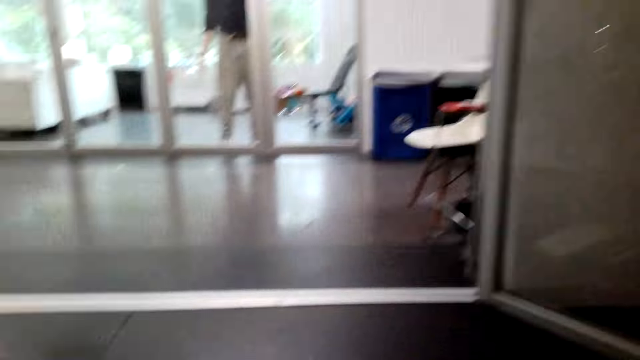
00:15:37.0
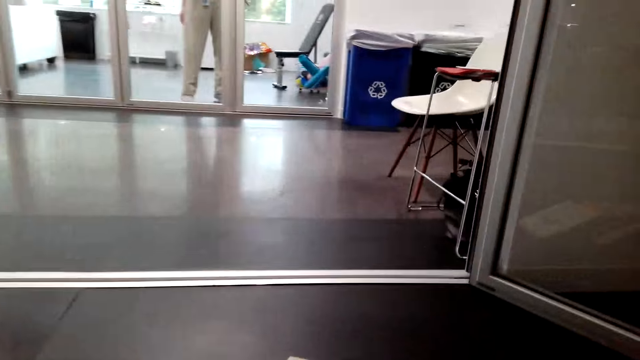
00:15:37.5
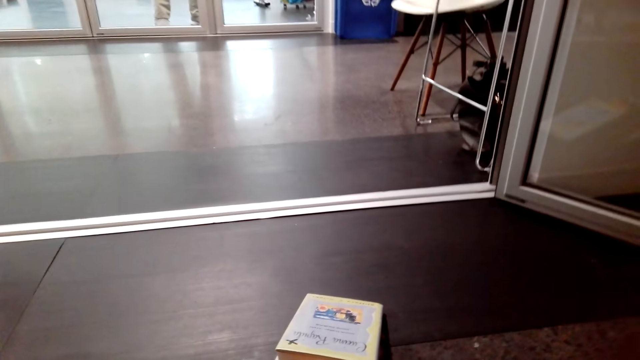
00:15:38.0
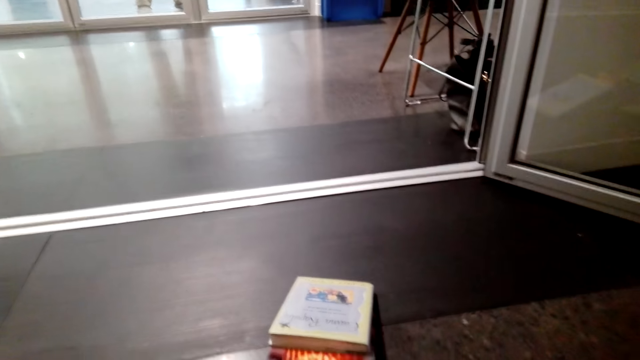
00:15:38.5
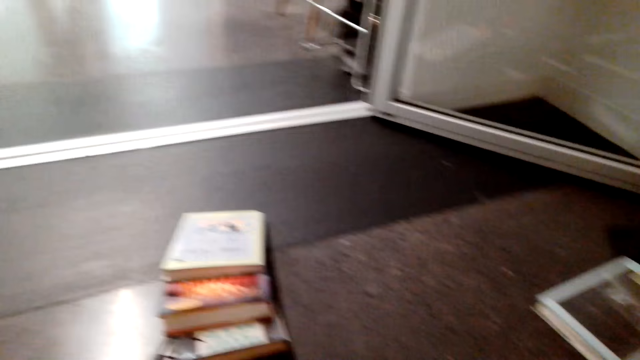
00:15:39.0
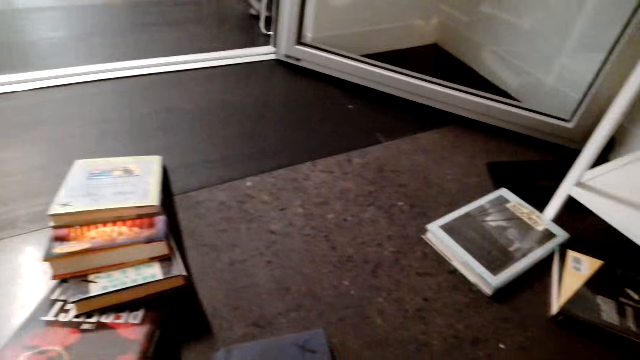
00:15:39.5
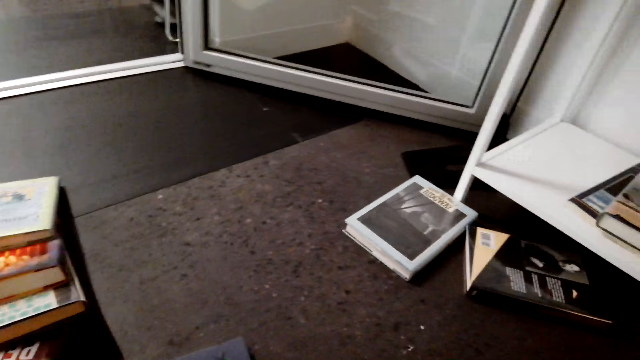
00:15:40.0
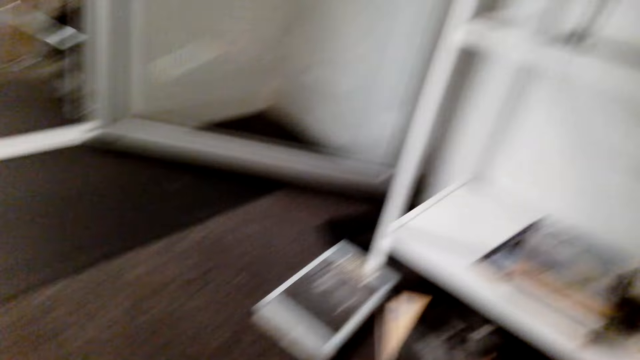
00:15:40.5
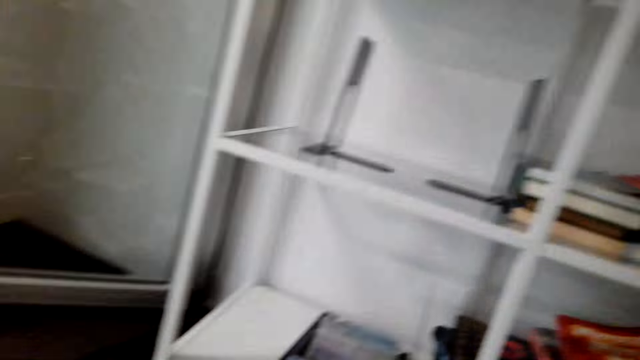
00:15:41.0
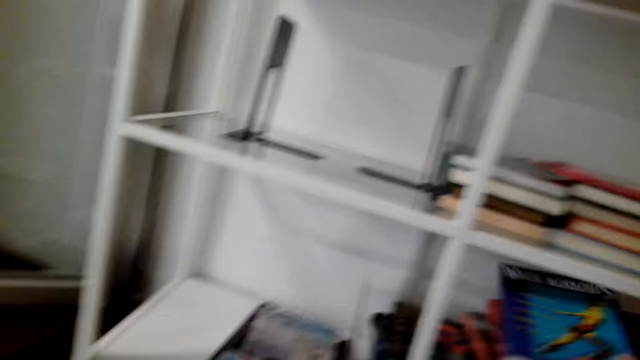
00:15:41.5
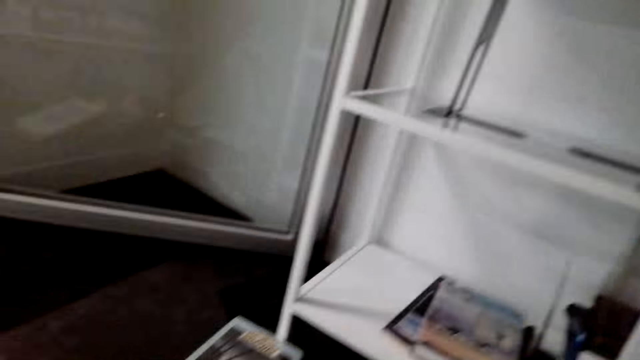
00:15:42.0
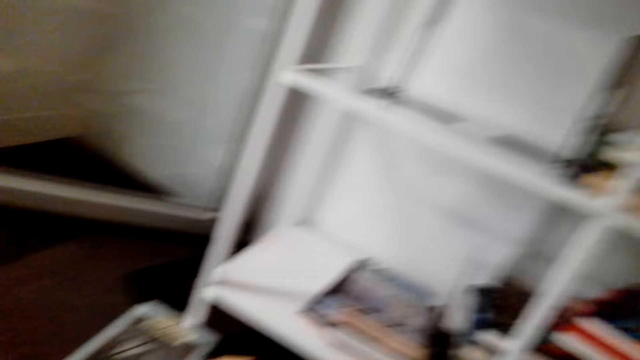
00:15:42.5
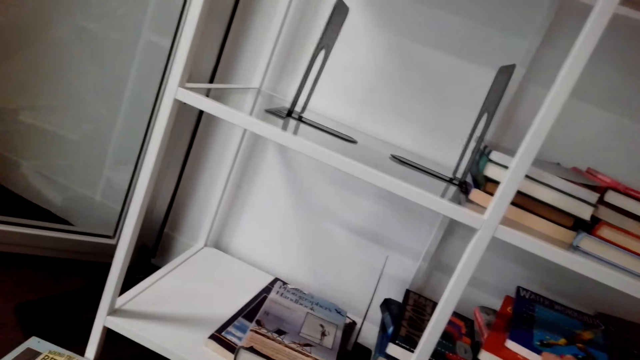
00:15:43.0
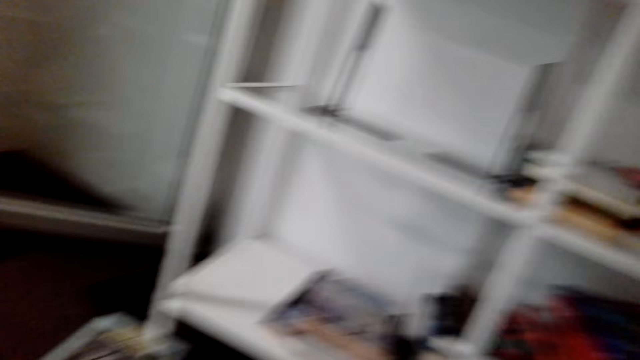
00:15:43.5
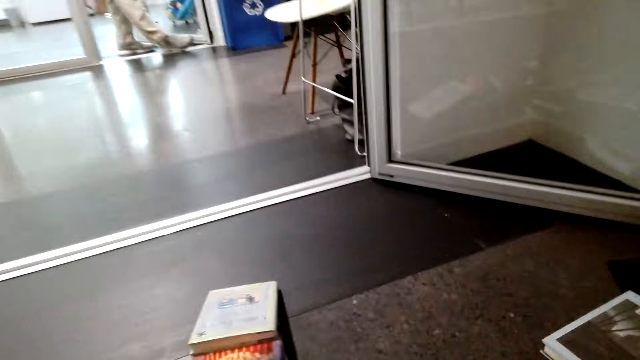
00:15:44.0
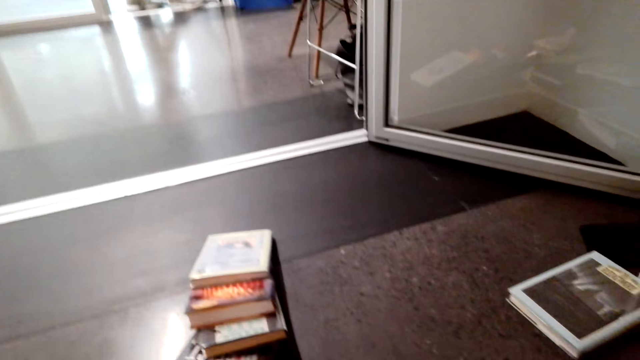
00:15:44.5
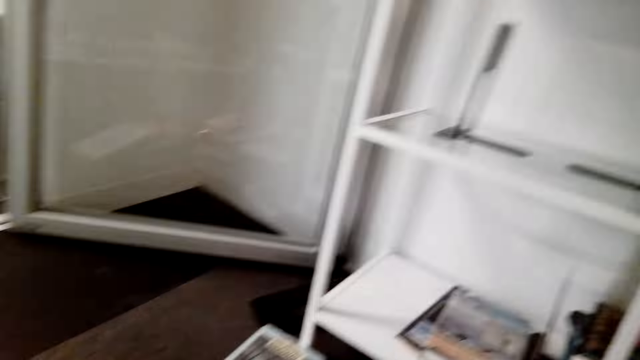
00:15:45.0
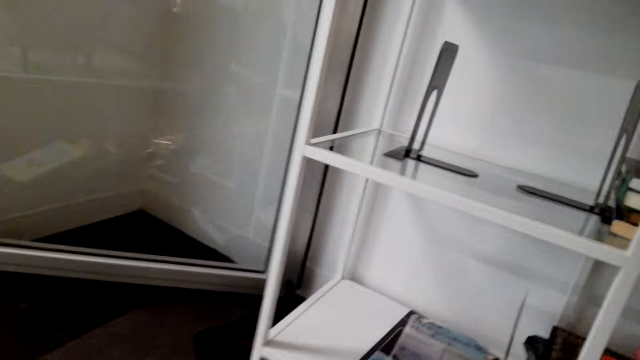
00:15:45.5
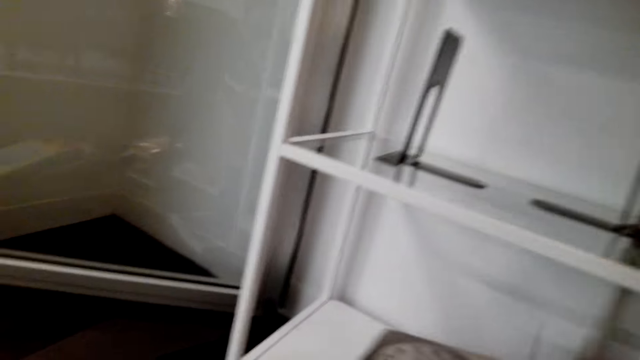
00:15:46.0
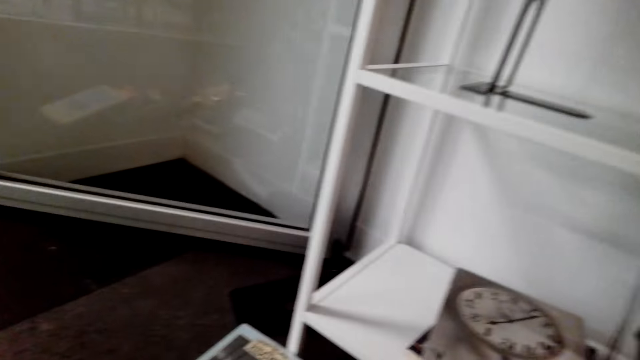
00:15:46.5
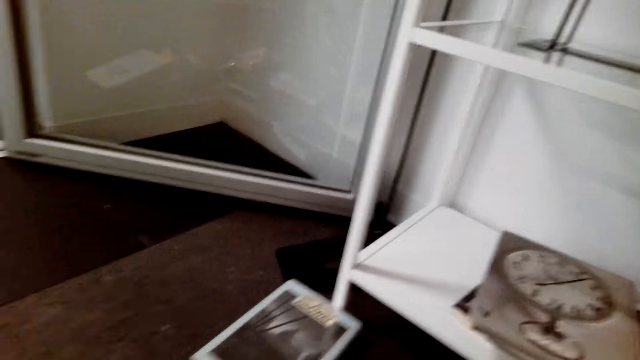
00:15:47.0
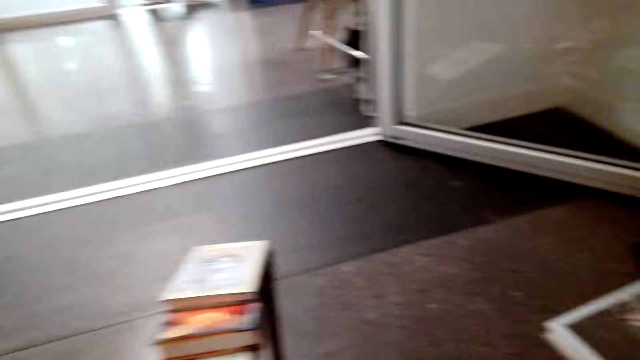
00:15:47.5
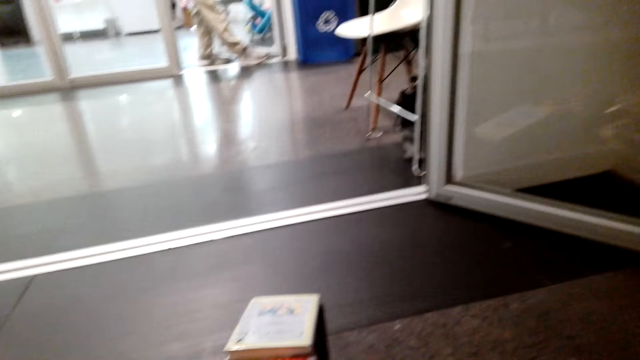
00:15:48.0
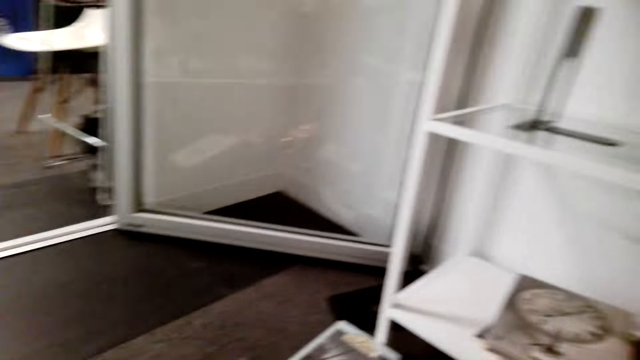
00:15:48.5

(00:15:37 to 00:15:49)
A man stands on the floor. The camera wearer stands on the floor. They put a story book in the bookshelf. They stand on the floor.

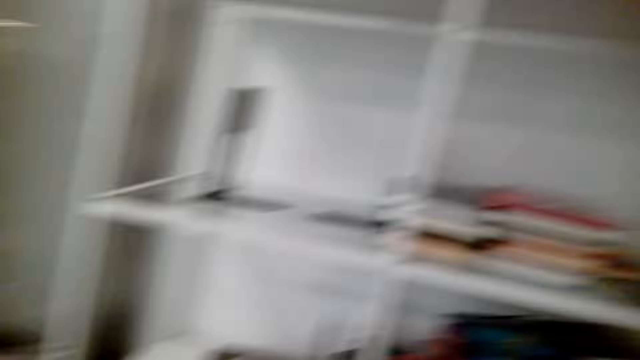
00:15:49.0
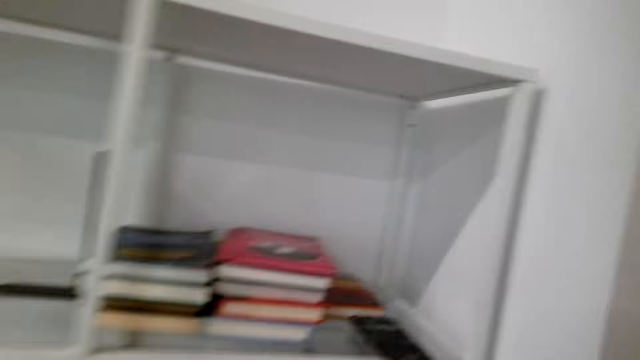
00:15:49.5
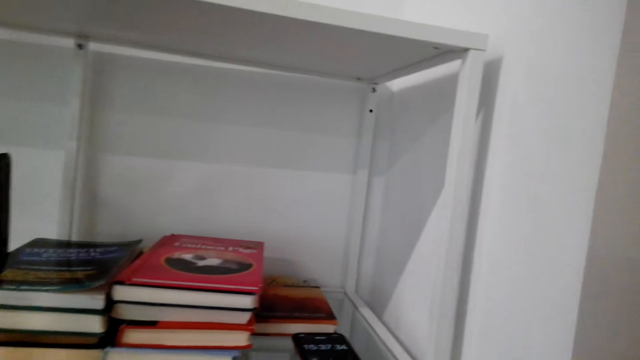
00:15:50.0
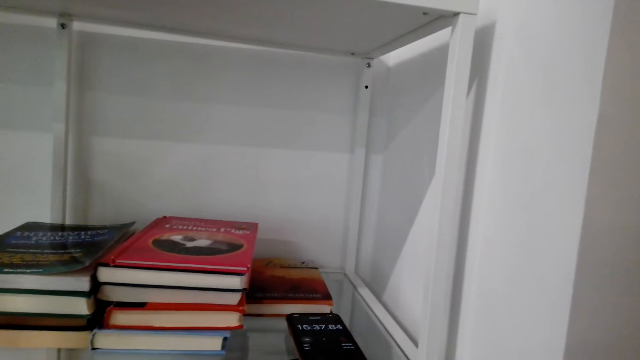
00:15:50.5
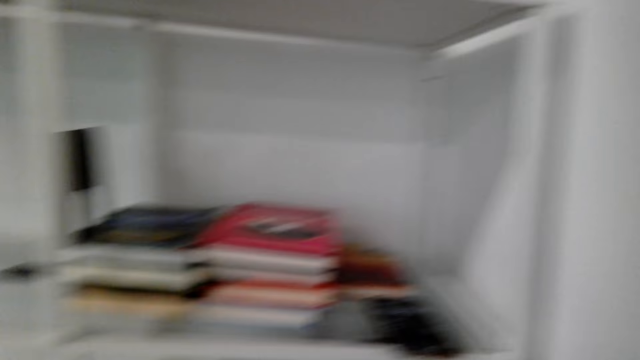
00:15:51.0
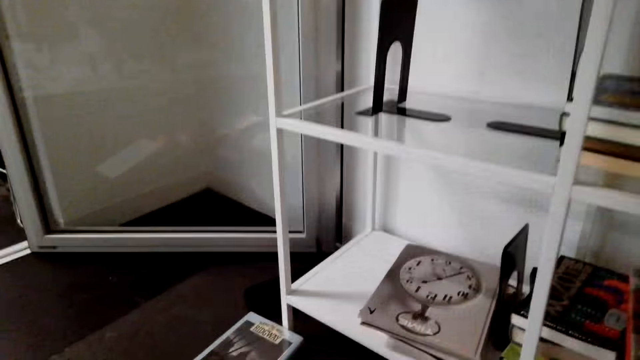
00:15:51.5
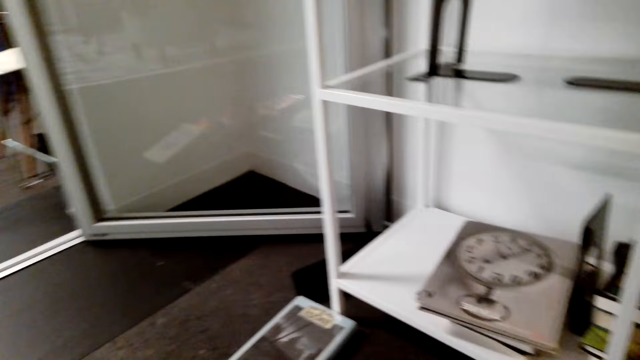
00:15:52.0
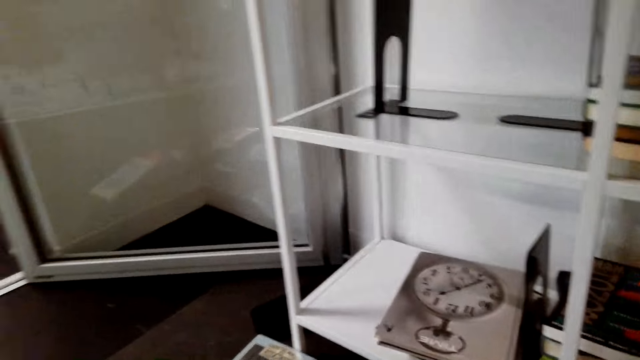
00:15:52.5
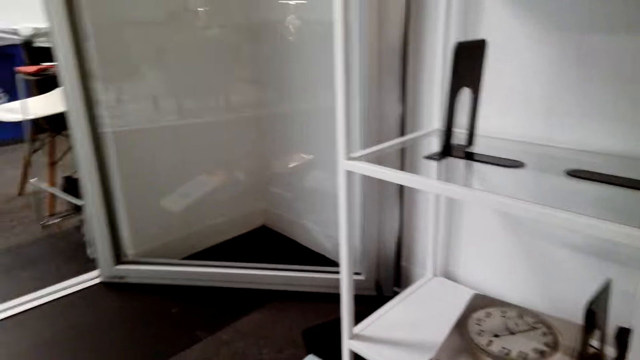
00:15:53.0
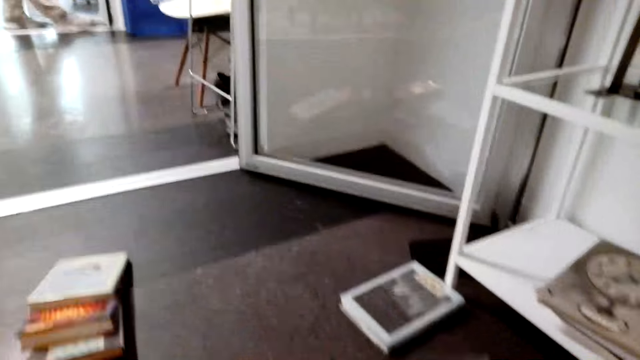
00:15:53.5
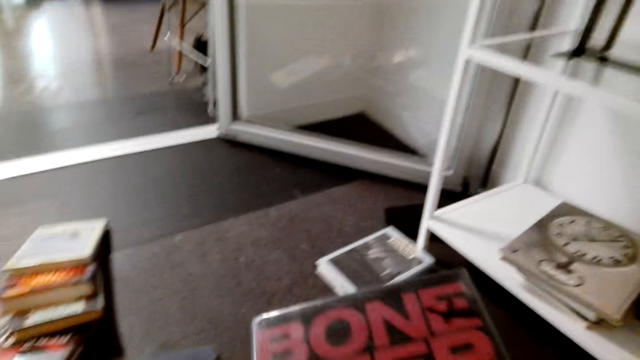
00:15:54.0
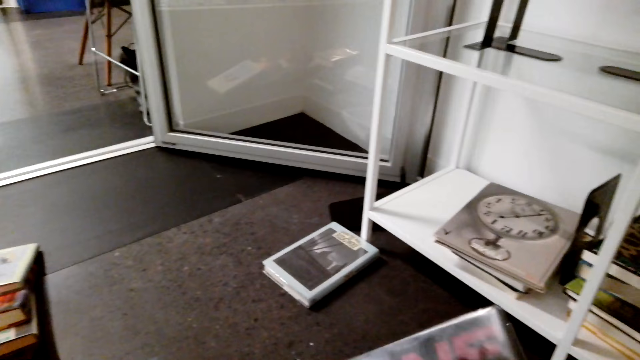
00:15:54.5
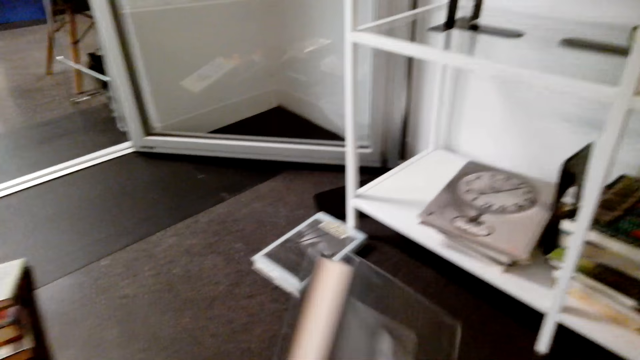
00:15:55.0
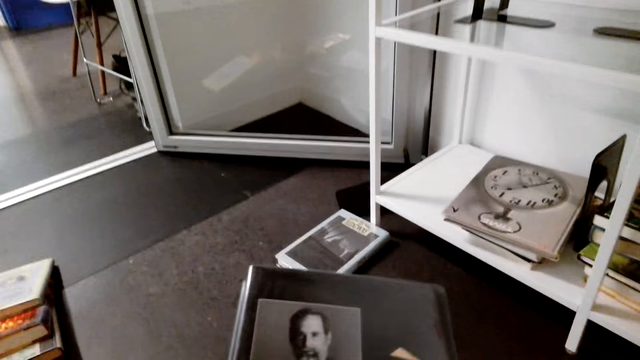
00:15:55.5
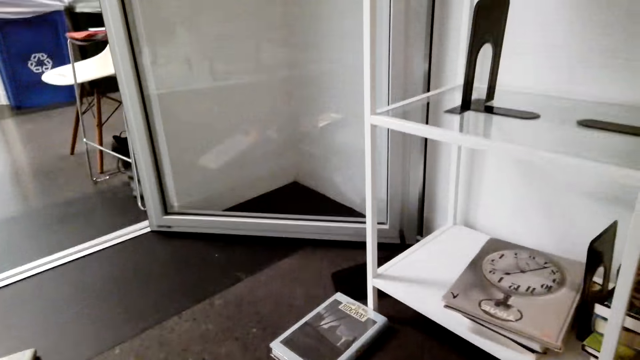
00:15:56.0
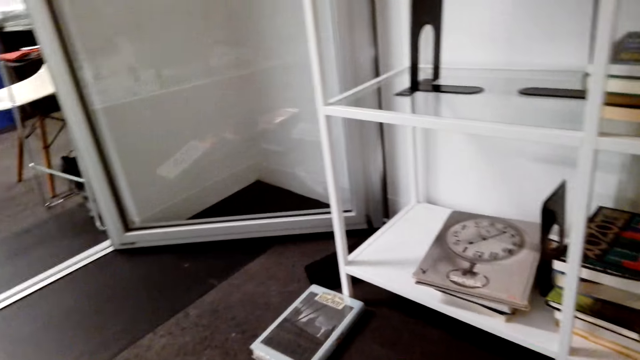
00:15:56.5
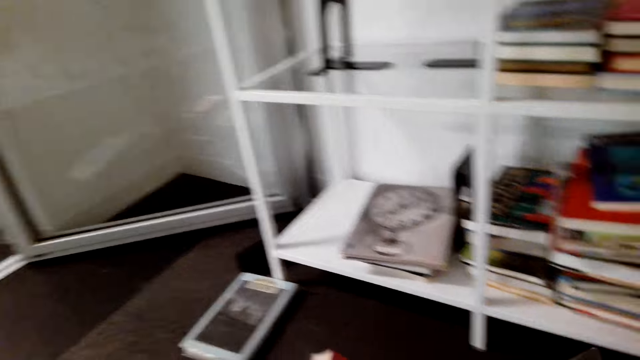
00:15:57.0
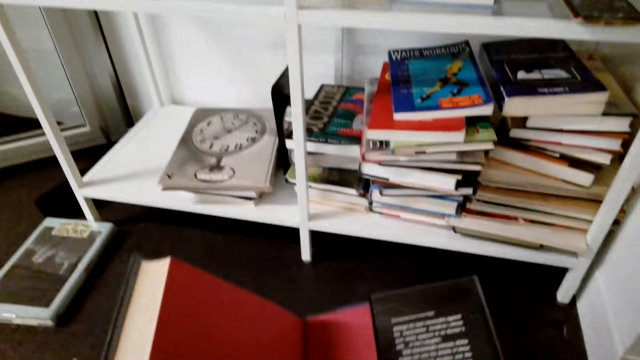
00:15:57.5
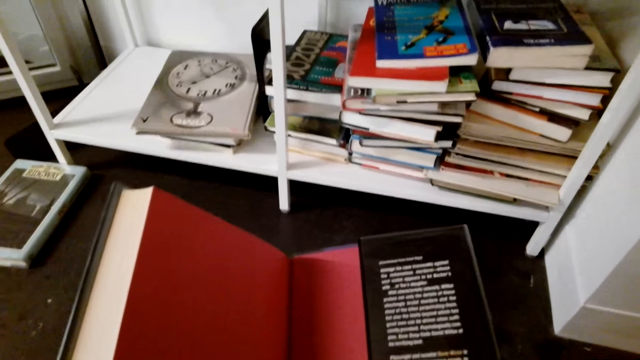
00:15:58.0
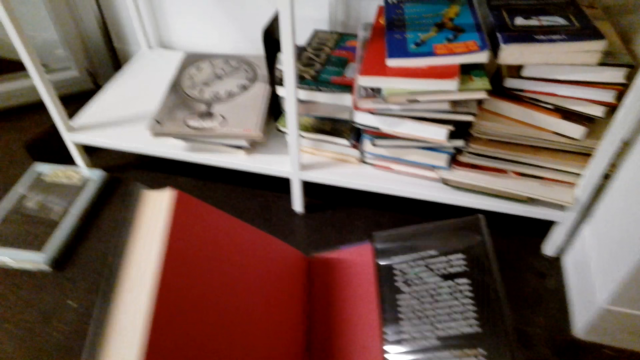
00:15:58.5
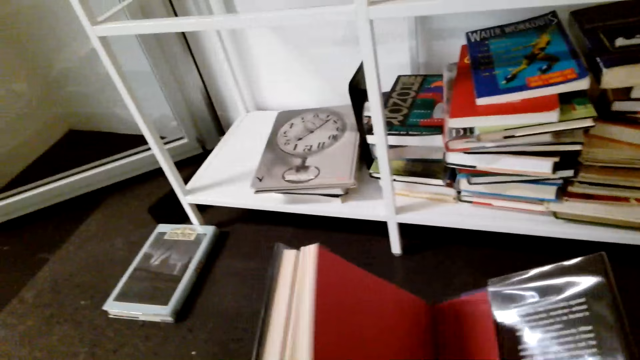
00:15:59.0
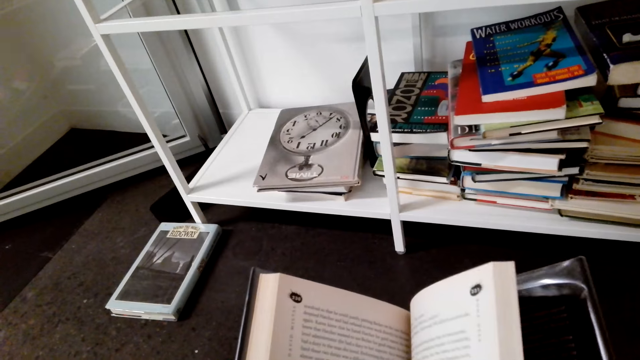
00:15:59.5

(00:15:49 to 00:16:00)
The camera wearer holds a story book with her hands. She turns the book. She opens the story book with her hands.
